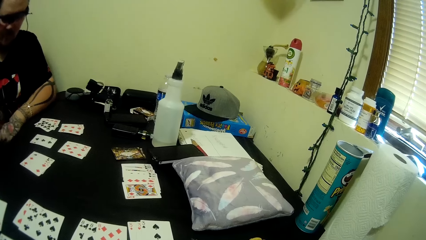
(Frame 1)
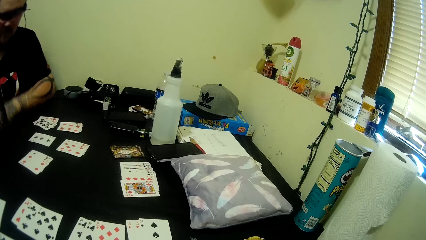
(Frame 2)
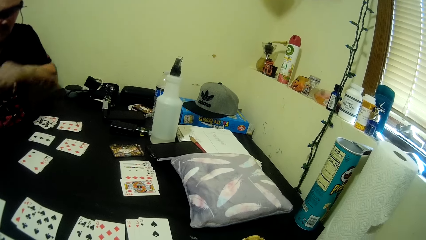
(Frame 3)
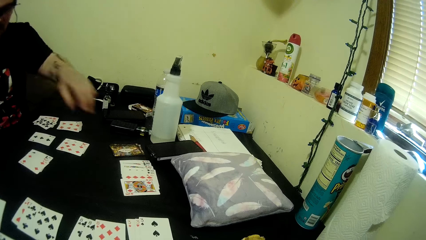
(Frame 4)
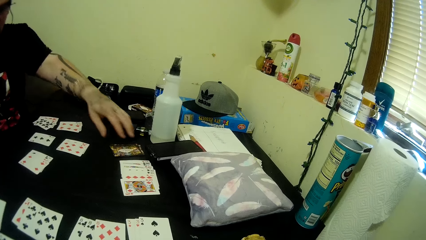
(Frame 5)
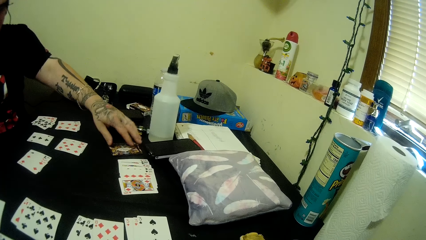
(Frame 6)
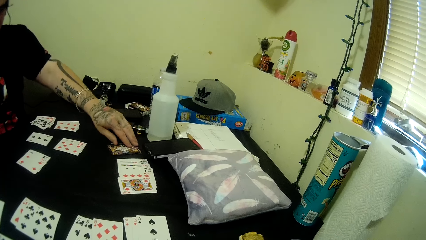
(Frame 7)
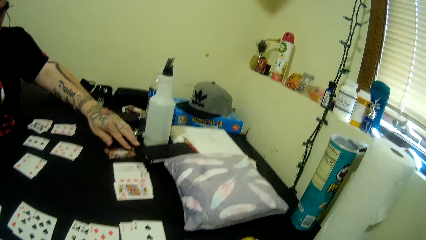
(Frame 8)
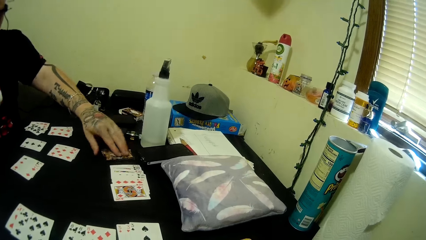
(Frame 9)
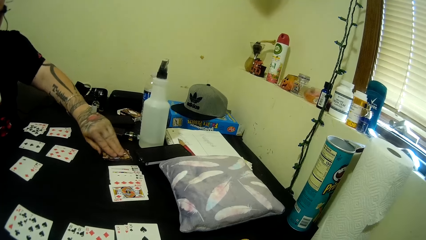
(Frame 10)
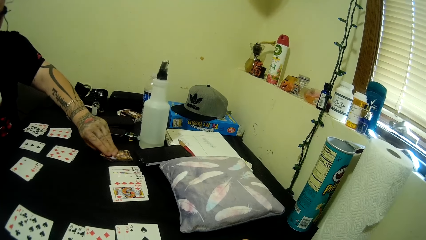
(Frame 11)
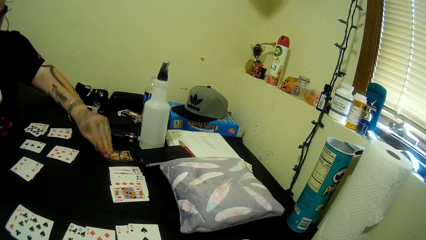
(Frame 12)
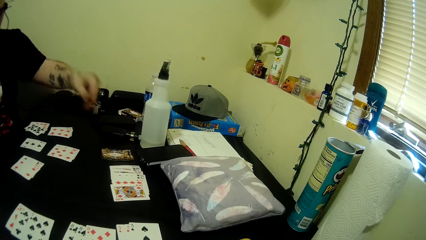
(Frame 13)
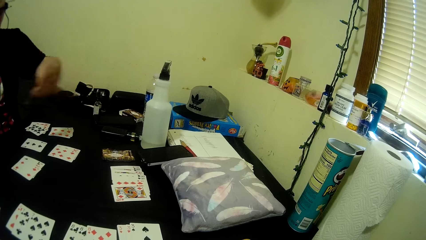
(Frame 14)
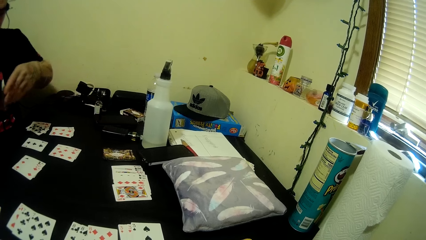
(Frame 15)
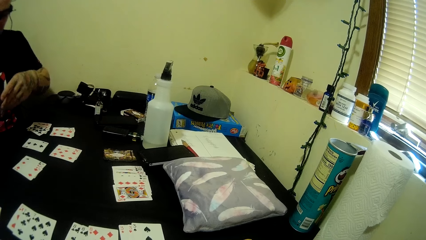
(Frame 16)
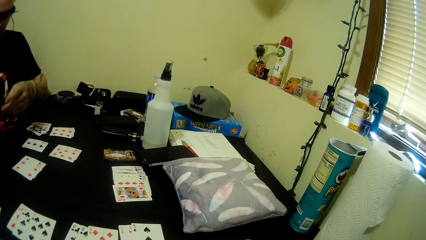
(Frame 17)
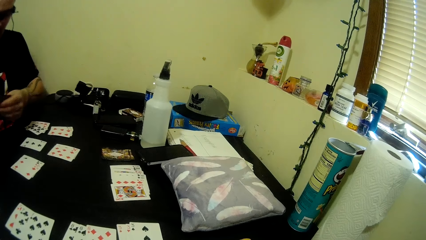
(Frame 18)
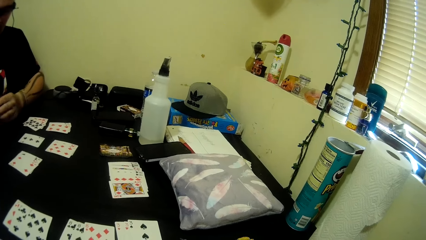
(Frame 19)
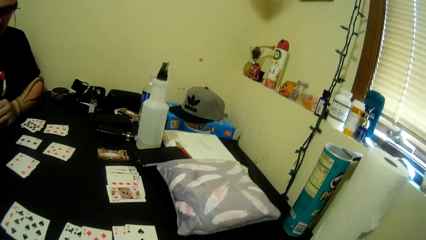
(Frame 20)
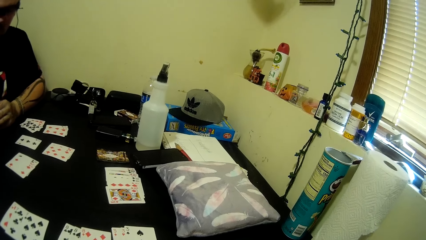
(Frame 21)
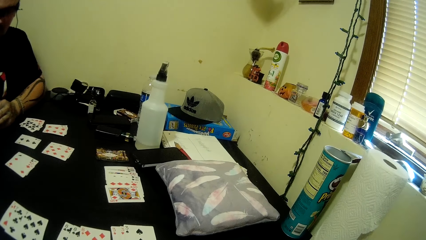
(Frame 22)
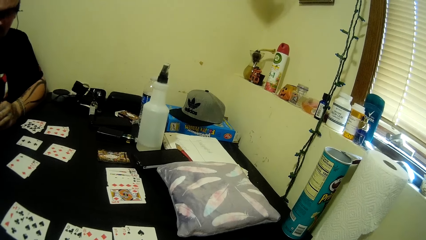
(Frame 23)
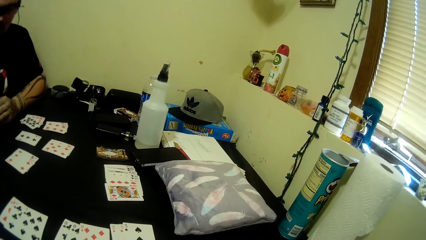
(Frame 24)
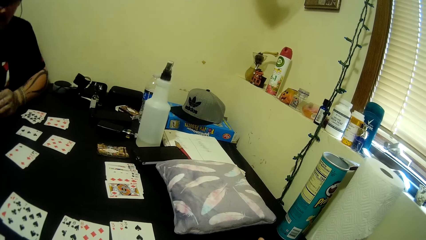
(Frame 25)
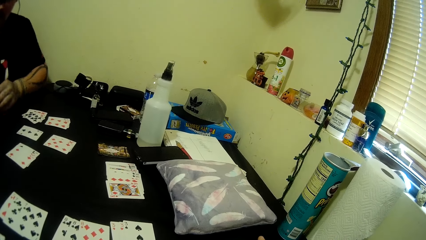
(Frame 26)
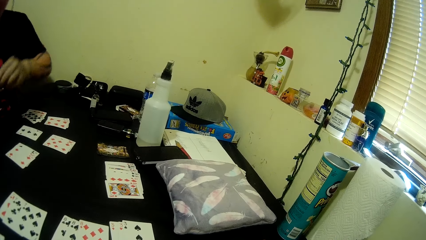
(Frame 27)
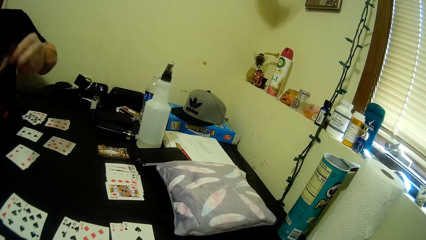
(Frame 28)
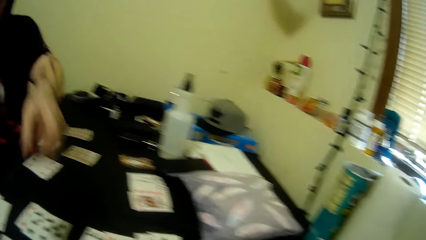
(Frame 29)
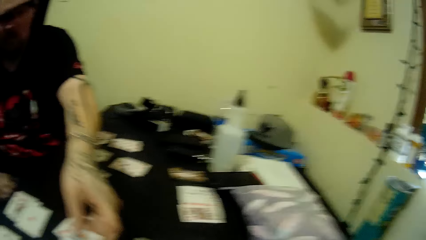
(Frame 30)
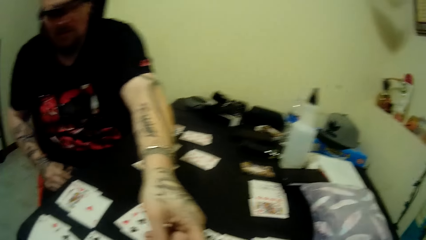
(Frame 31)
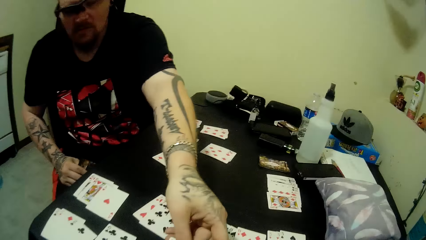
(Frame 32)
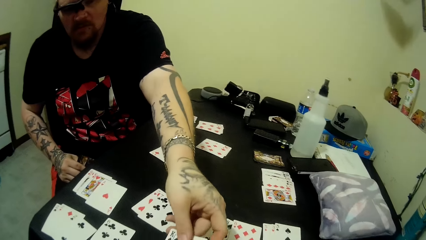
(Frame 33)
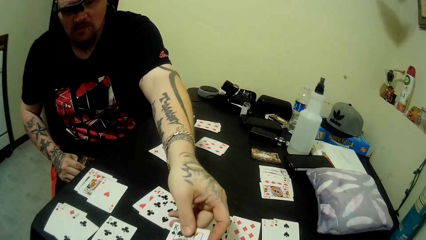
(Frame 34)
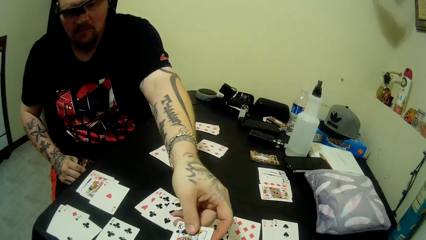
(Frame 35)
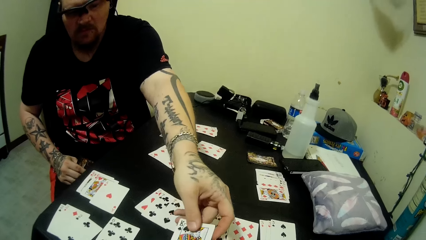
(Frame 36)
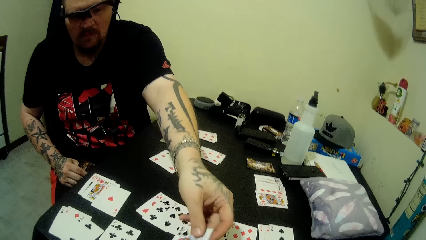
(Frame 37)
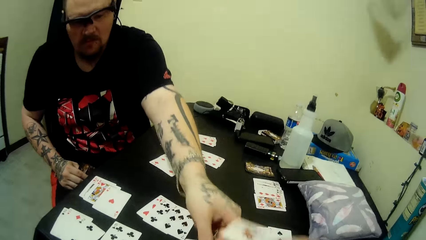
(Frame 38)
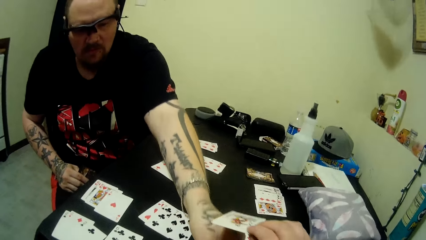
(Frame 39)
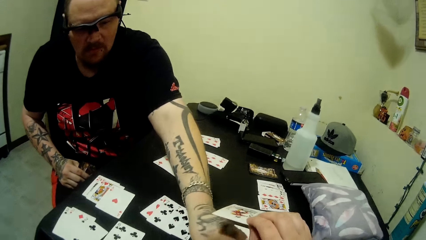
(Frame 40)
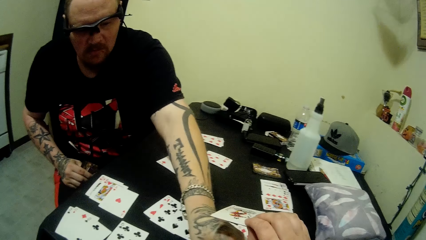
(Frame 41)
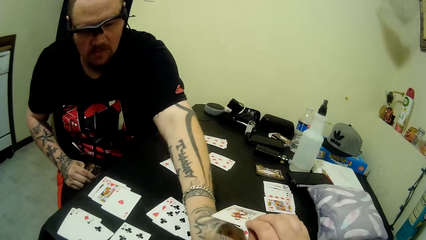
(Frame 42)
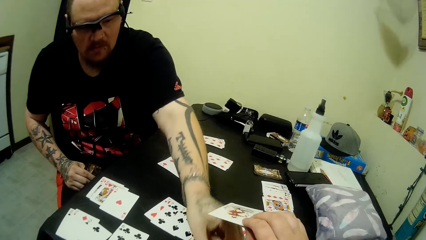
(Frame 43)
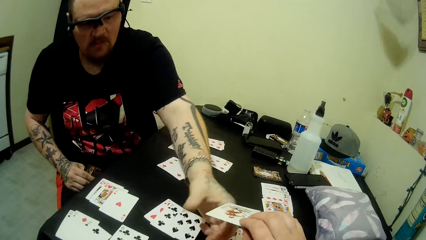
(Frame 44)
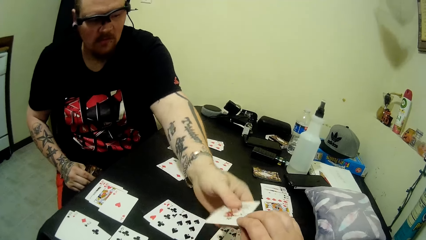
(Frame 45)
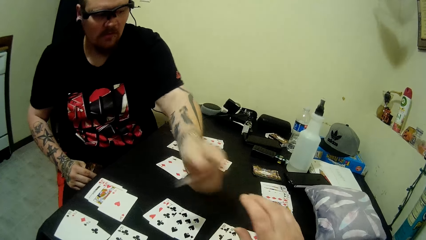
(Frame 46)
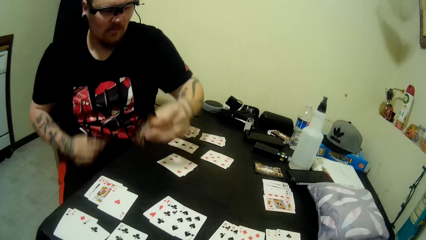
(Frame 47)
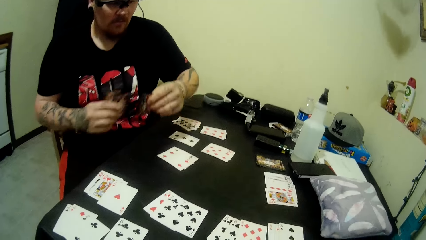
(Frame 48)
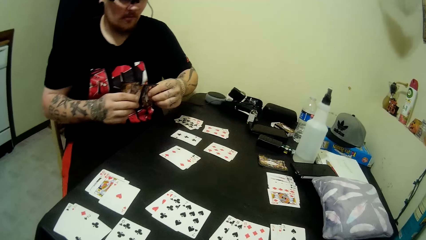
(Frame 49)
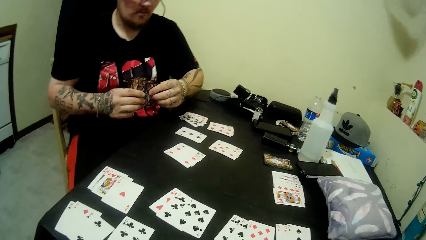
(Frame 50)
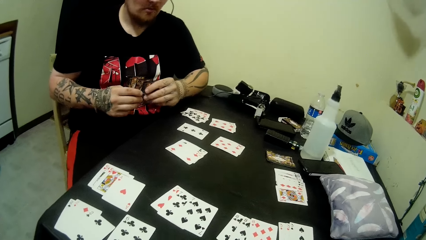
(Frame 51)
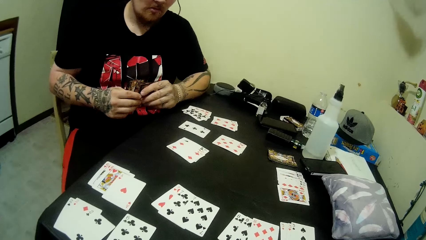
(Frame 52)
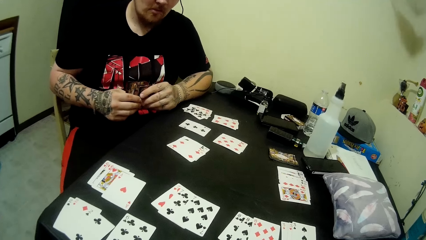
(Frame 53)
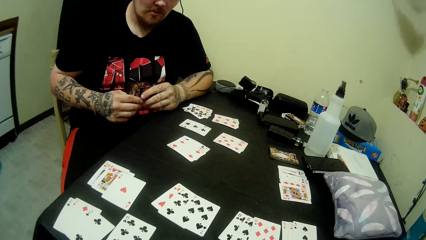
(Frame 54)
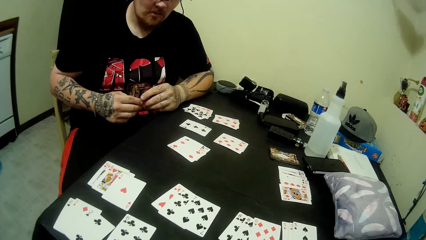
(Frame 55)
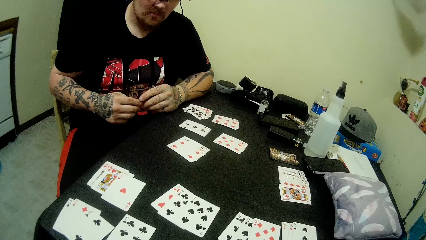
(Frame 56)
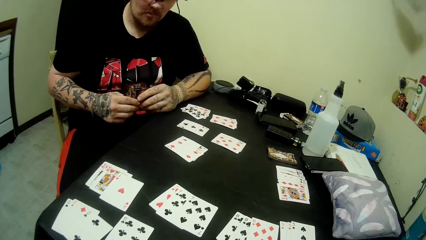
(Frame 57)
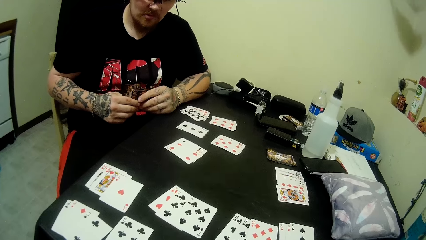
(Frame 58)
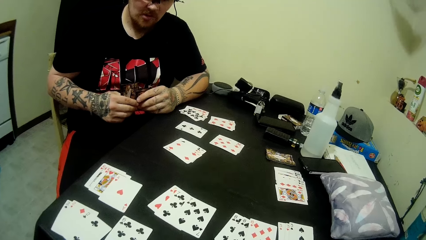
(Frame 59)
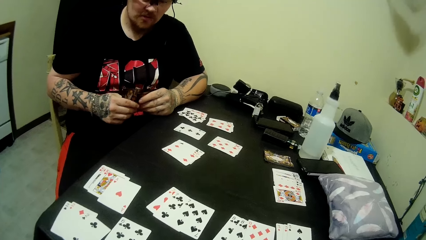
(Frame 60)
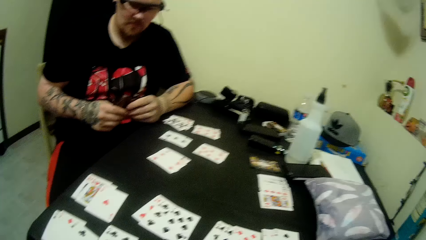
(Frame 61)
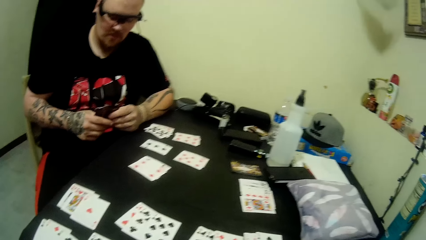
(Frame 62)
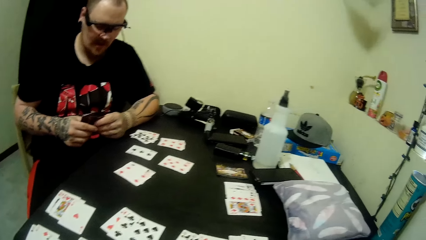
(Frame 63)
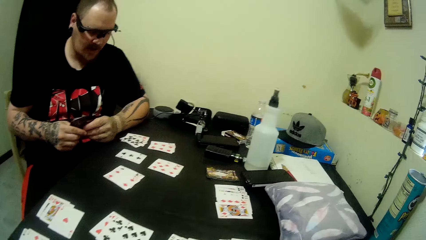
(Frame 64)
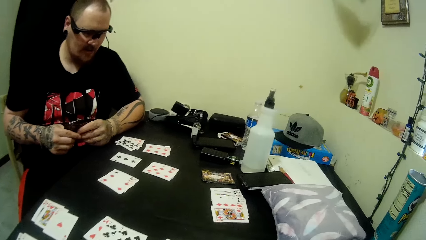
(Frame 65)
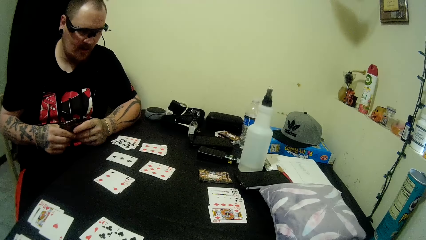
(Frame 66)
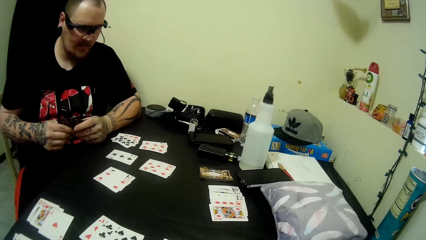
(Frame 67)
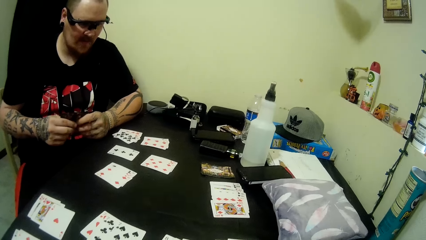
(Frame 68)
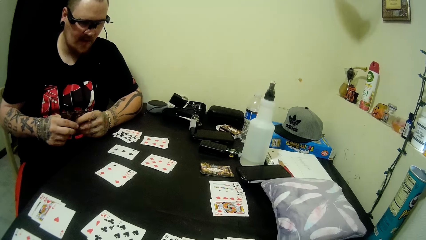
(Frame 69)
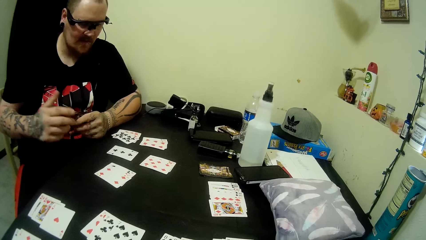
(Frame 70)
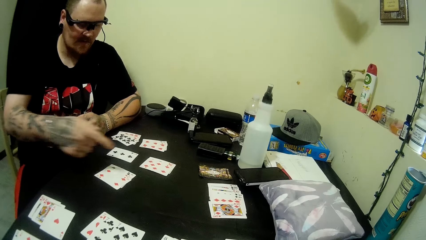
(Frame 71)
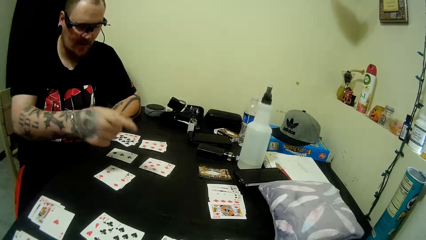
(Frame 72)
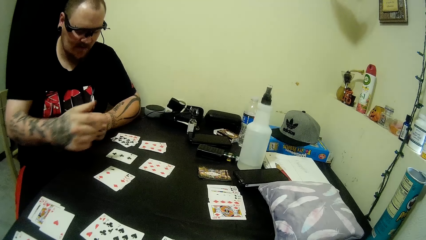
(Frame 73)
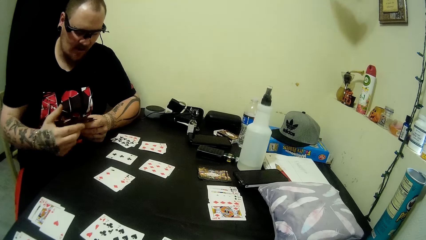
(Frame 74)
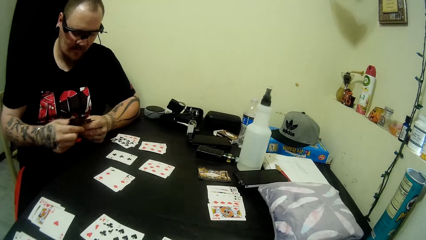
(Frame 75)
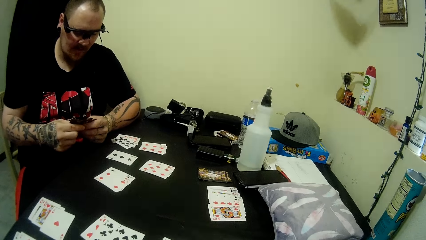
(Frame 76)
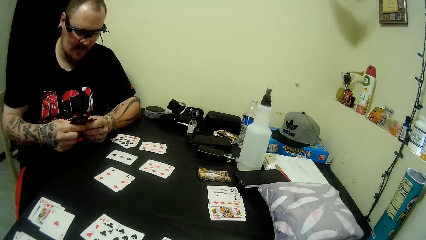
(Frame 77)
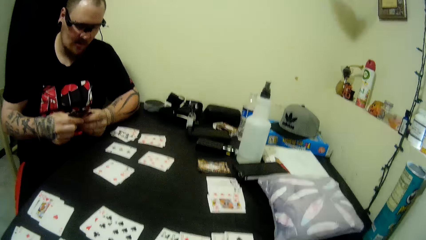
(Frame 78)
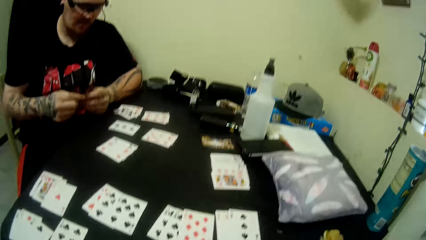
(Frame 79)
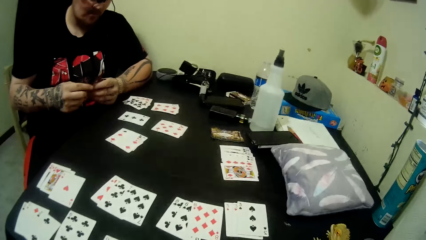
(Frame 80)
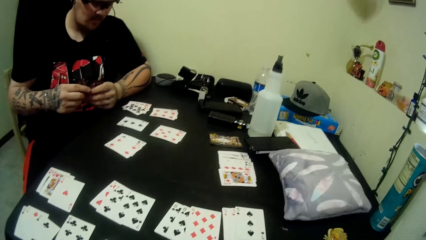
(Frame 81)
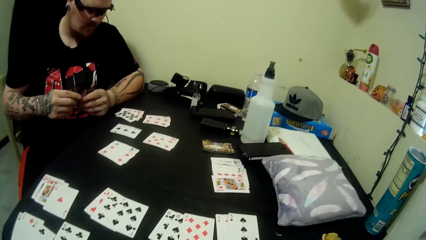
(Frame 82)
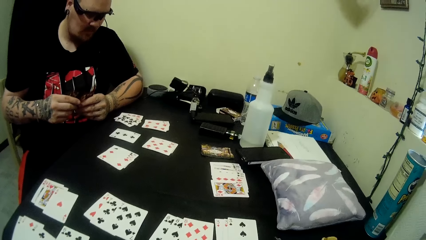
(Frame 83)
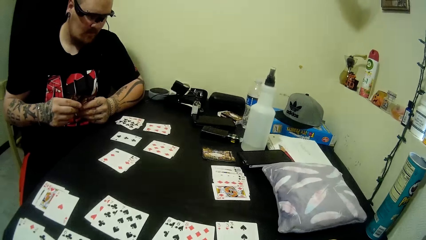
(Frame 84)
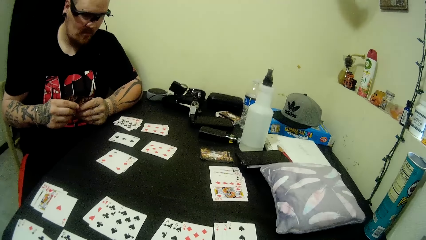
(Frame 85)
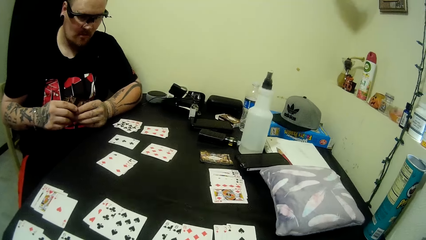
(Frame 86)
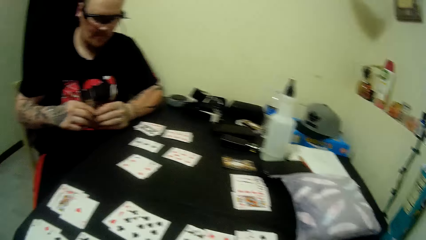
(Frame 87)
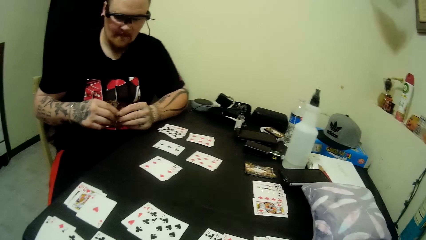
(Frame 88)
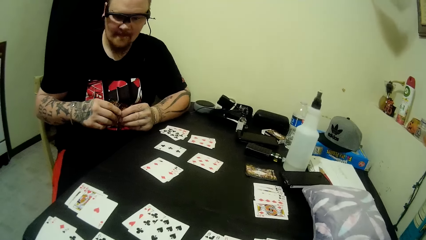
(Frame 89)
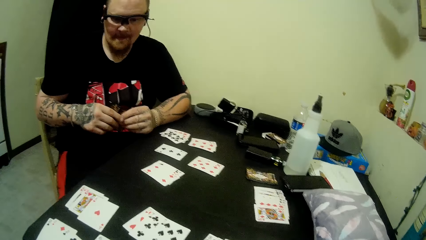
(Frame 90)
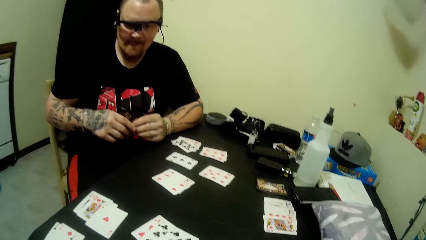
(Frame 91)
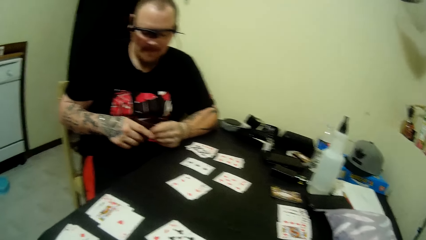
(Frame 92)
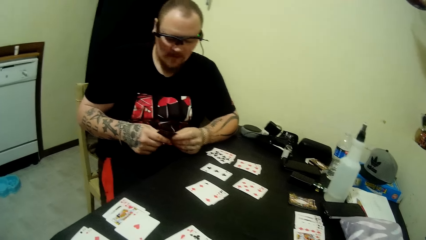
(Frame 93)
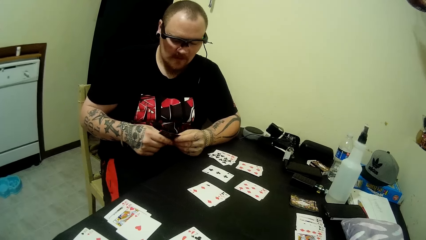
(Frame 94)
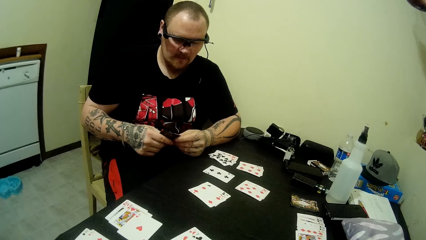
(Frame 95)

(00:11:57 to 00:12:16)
A man looks around. The camera wearer talks to the man. The man picks up a card from the table, looks at the card, holds the cards, arranges the cards in his hands, and looks around. The camera wearer moves a finger and looks around. The man stretches his hand, plays a card on the table, gives the camera wearer a card, and holds something. The camera wearer gives the man a card. The man picks up a card from the camera wearer. The camera wearer looks around. The man arranges the cards in his hands, holds the cards, looks around, talks to the camera wearer, uses gestures, and looks around. The camera wearer talks to the man.
